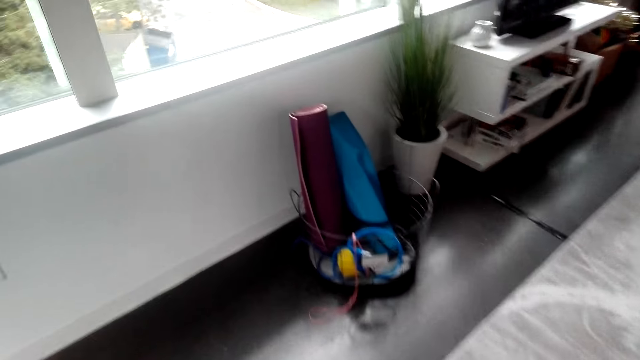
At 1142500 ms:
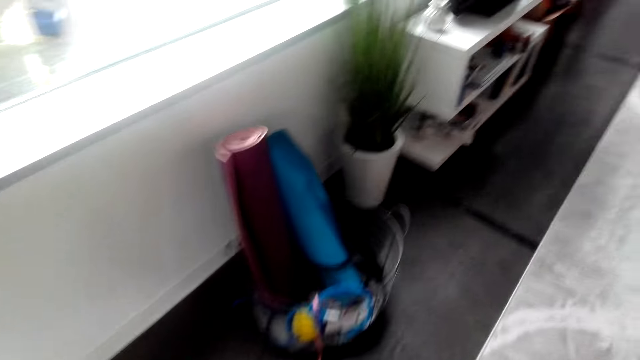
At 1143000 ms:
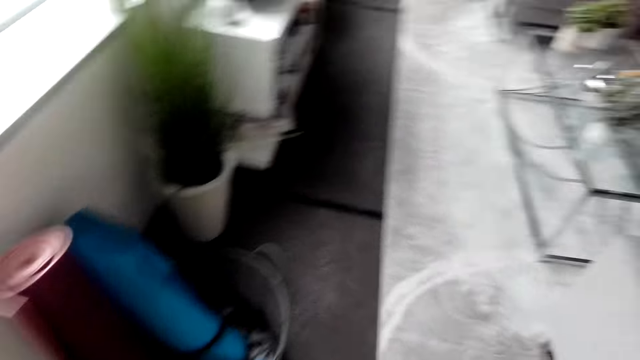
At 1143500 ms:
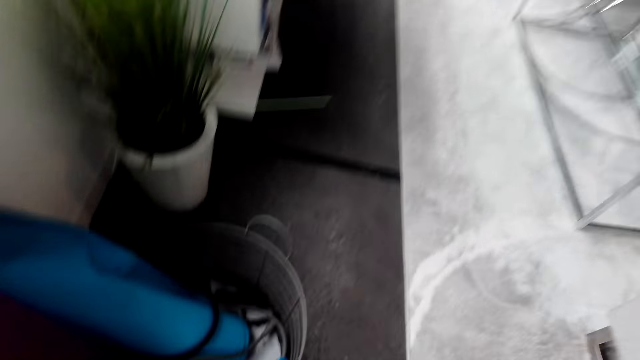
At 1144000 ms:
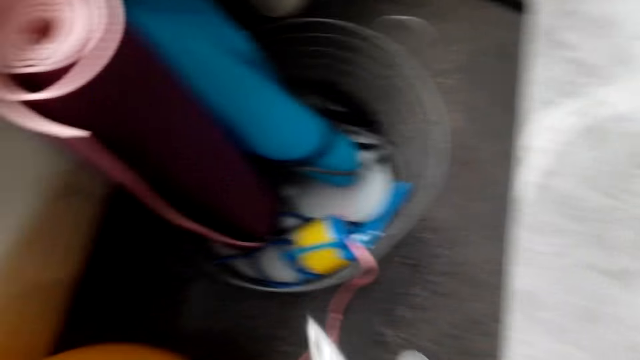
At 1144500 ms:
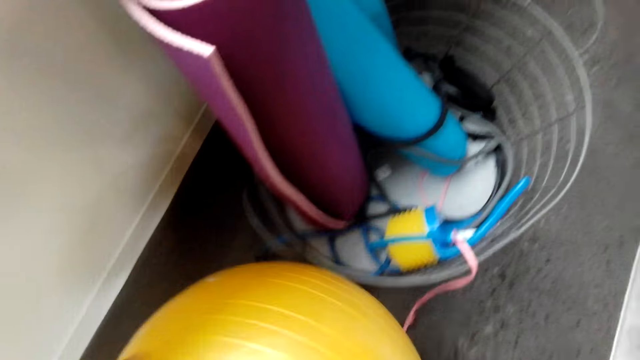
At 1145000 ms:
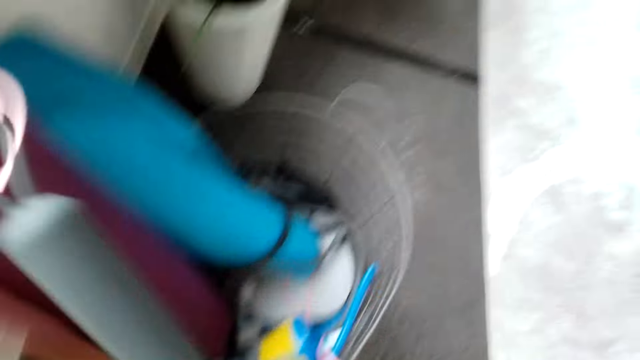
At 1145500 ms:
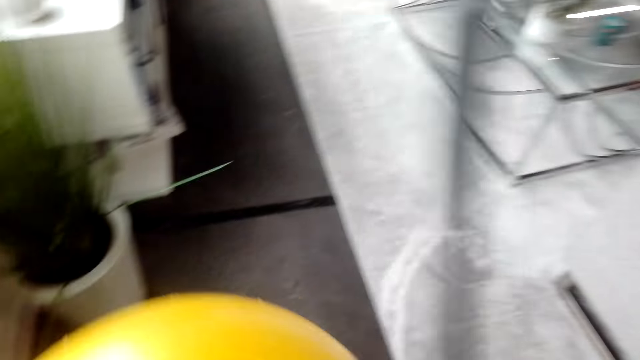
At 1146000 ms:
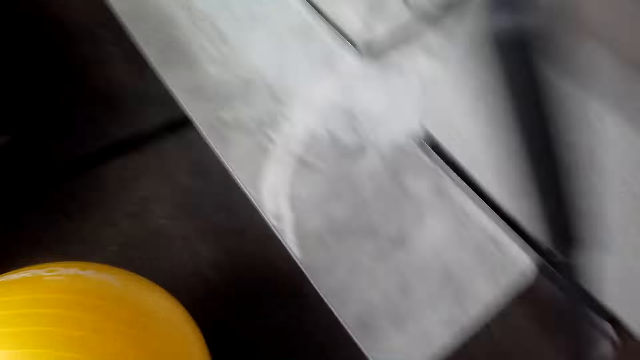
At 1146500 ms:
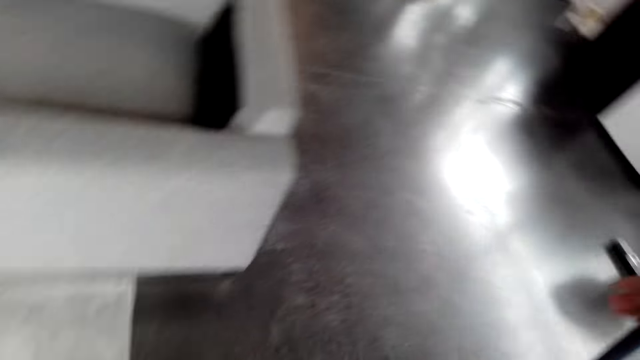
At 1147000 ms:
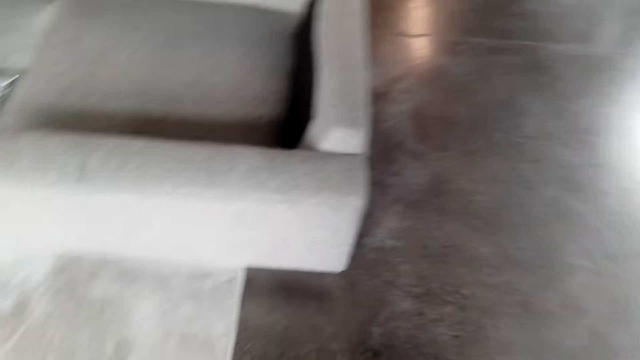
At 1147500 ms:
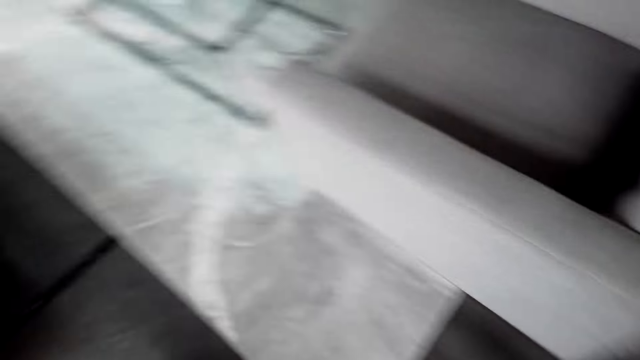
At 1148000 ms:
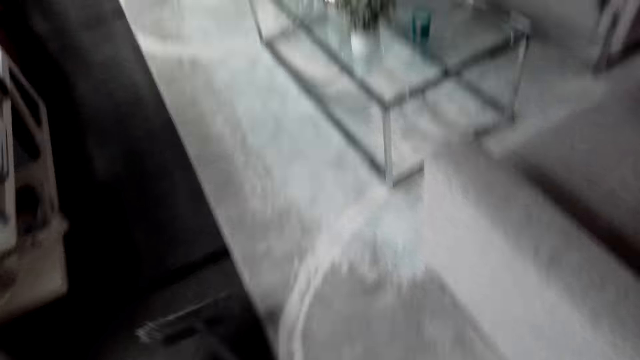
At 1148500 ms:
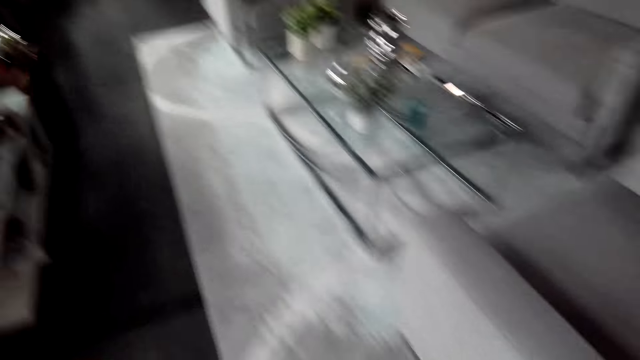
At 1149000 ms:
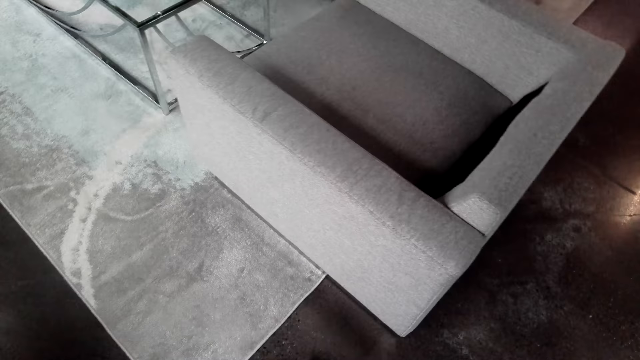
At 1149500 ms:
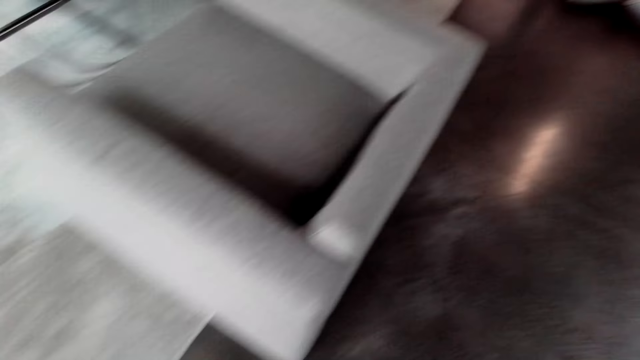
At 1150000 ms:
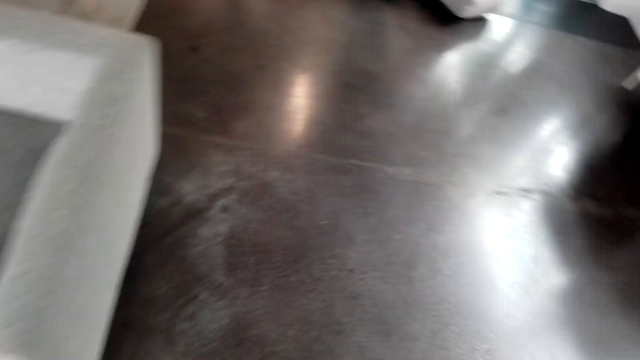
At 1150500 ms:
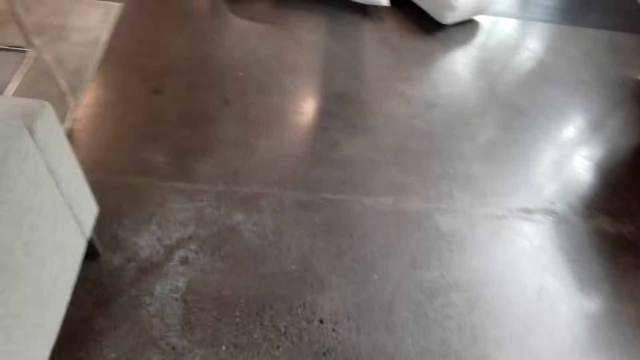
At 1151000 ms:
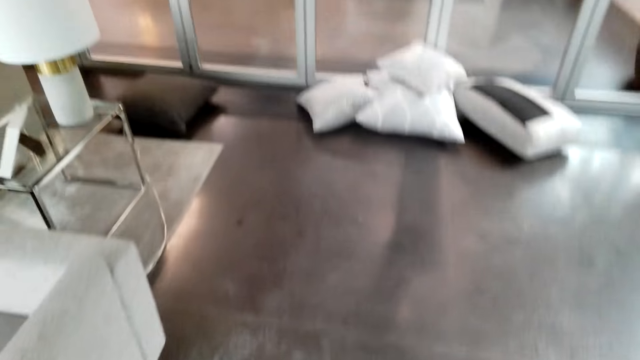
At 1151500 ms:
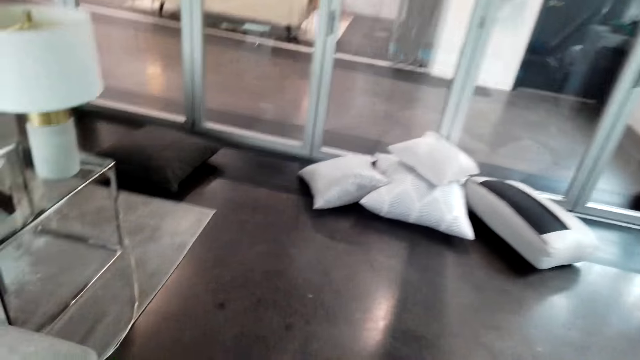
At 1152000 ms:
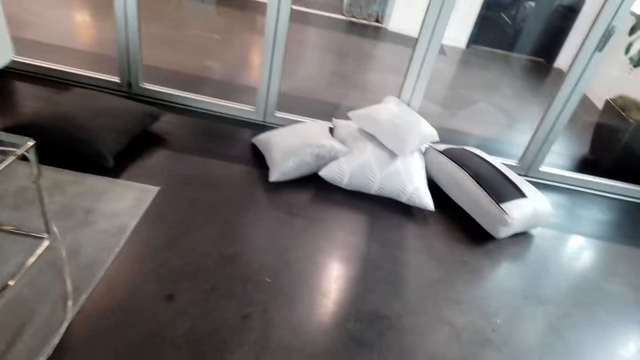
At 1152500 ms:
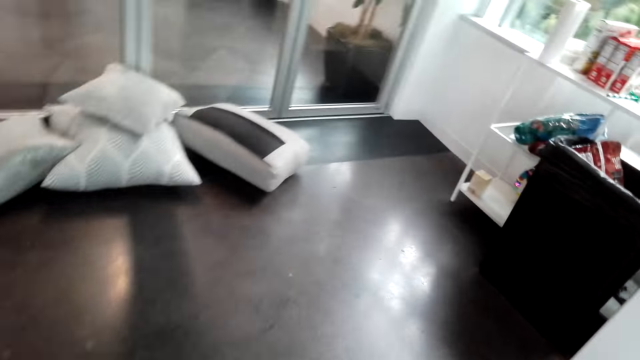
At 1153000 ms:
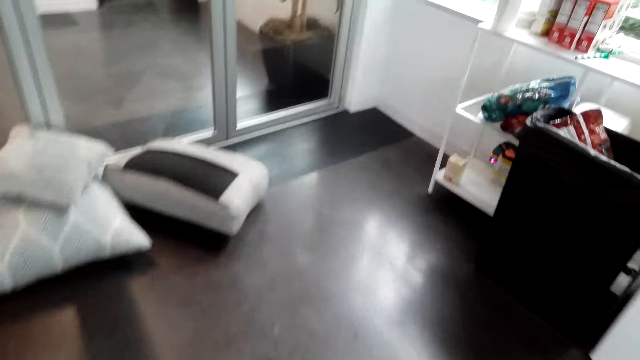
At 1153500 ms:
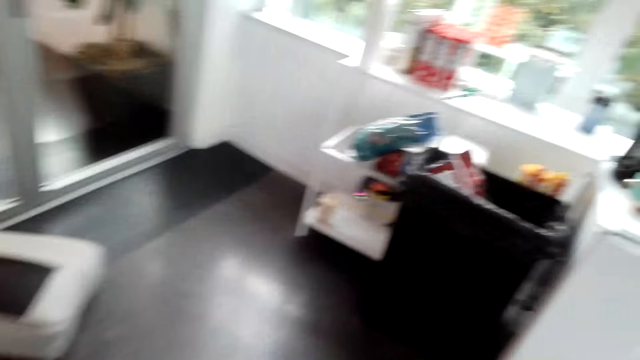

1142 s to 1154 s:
The camera wearer sweeps the floor.

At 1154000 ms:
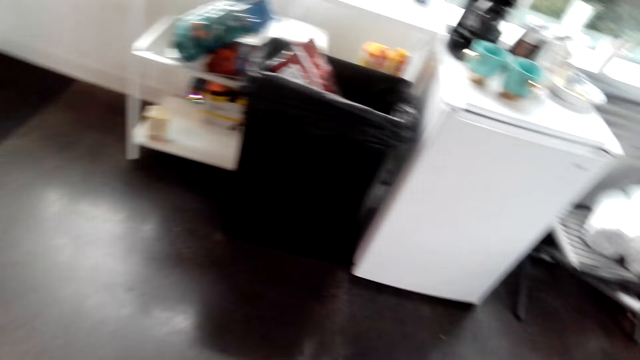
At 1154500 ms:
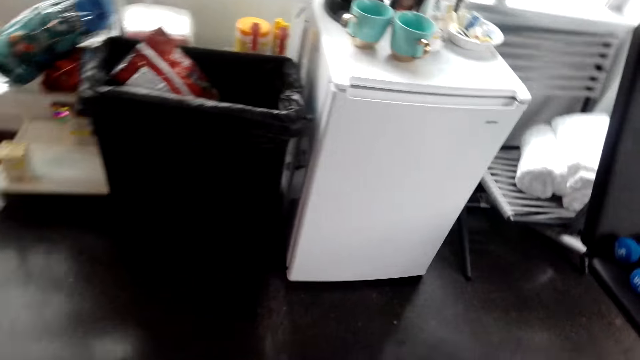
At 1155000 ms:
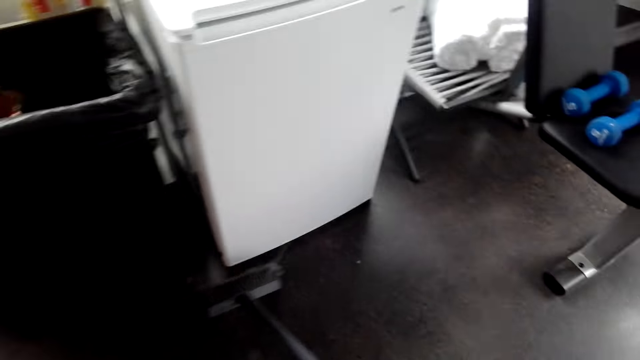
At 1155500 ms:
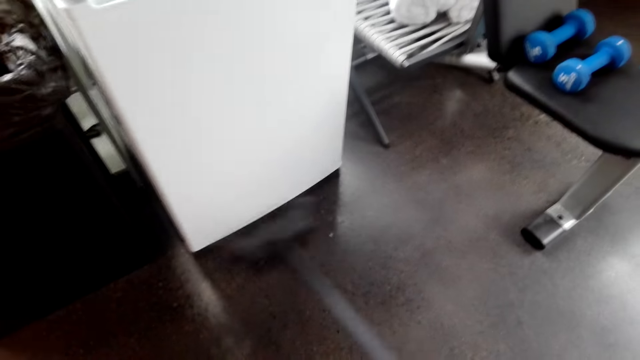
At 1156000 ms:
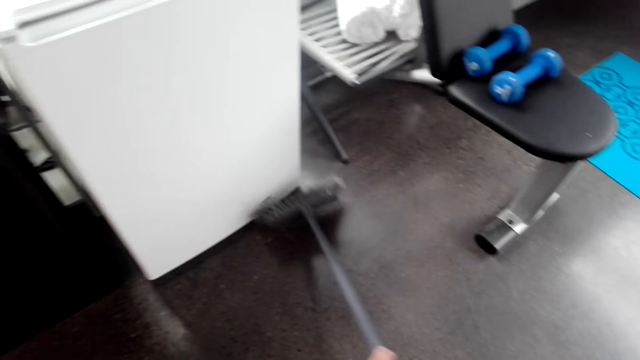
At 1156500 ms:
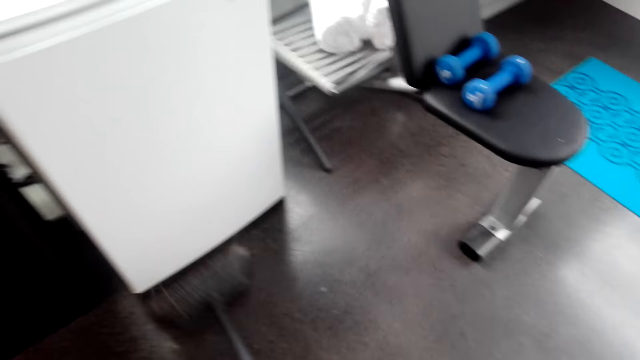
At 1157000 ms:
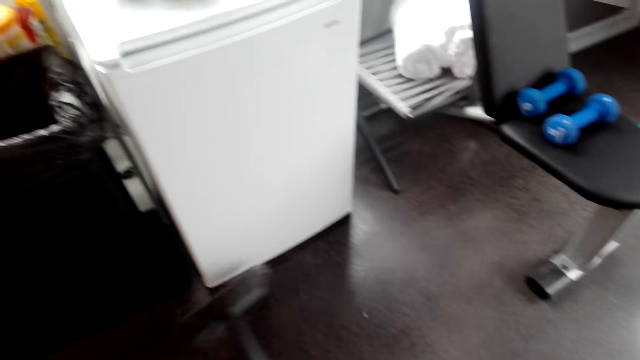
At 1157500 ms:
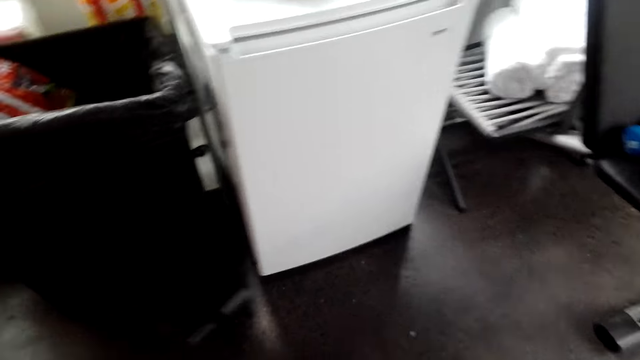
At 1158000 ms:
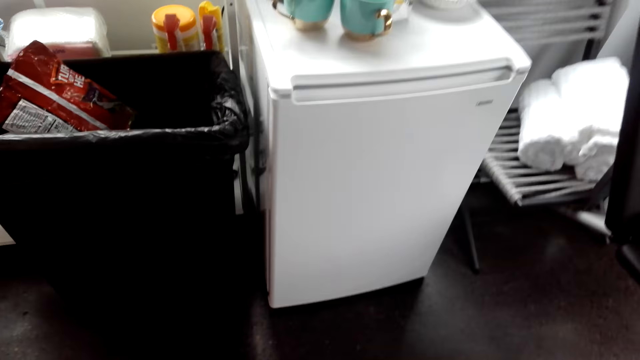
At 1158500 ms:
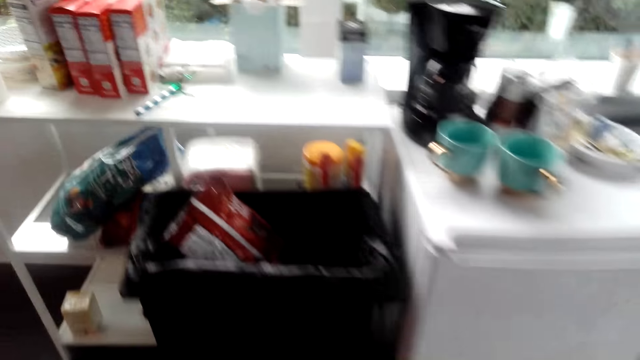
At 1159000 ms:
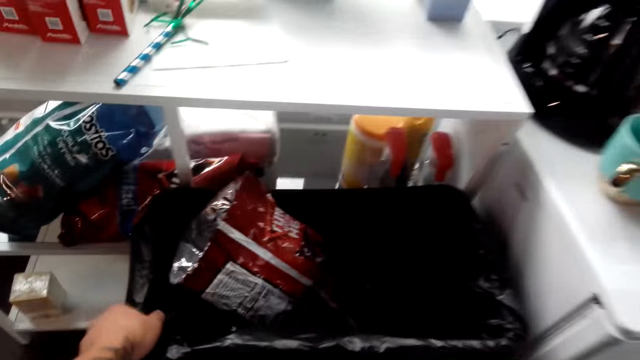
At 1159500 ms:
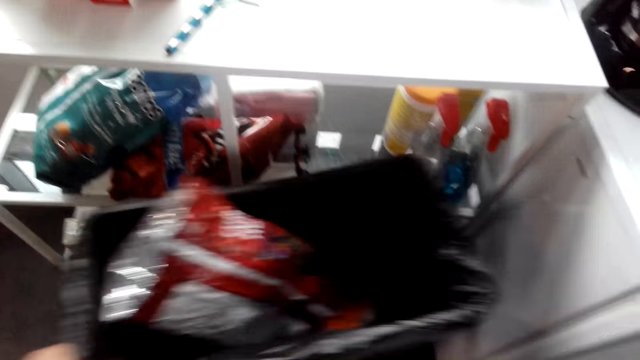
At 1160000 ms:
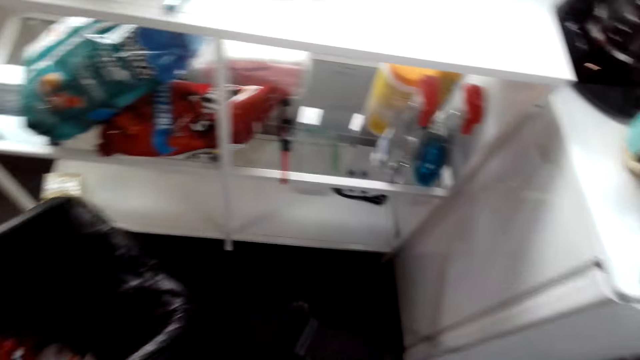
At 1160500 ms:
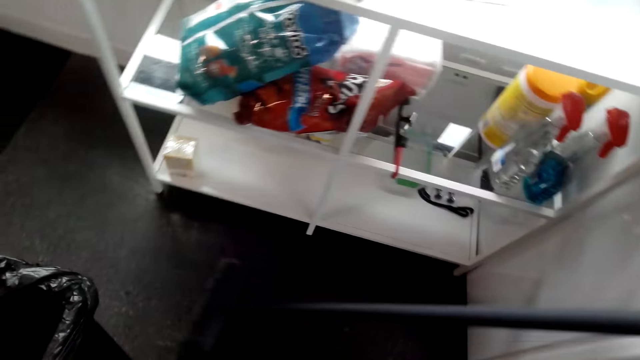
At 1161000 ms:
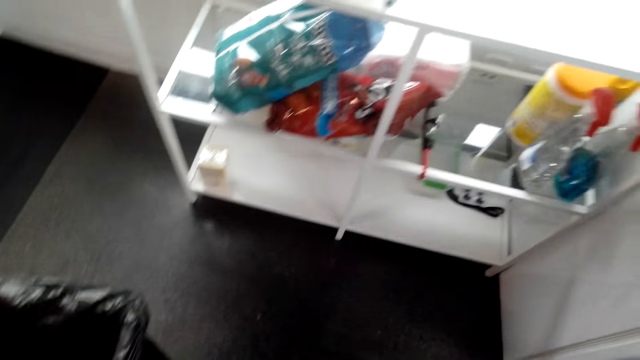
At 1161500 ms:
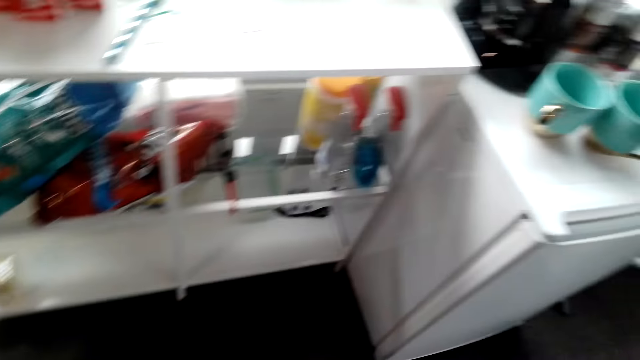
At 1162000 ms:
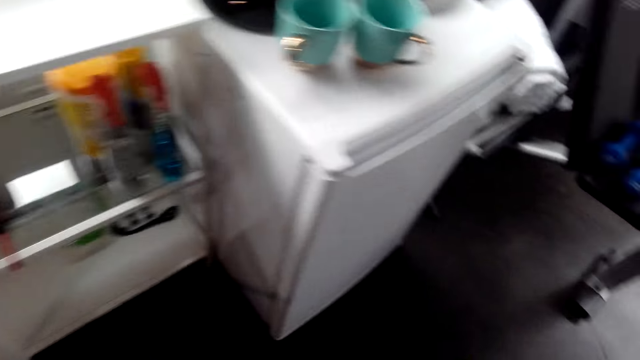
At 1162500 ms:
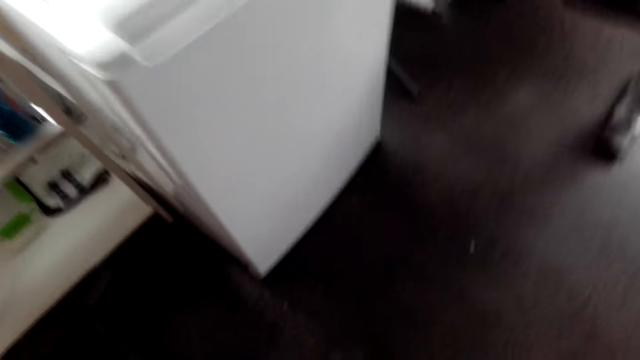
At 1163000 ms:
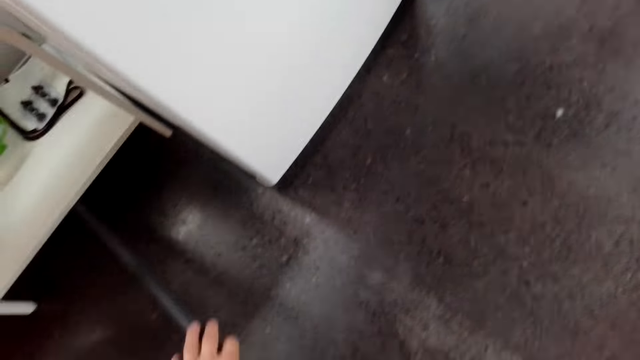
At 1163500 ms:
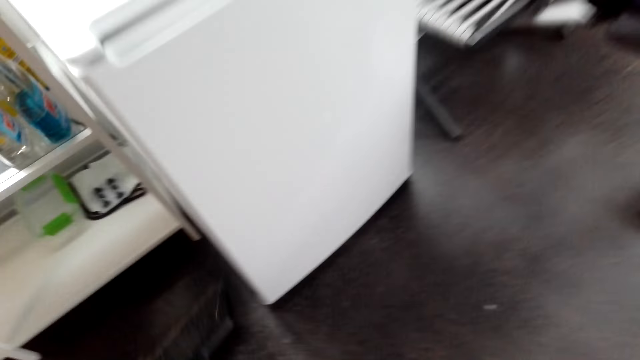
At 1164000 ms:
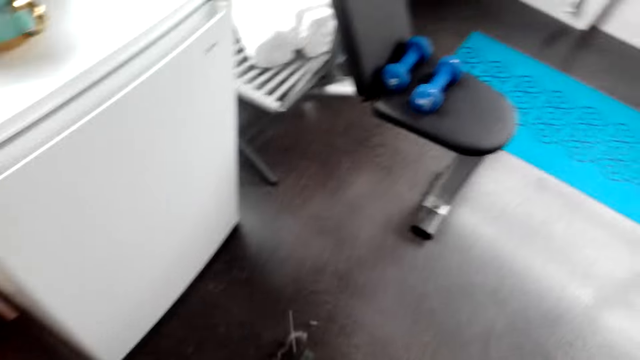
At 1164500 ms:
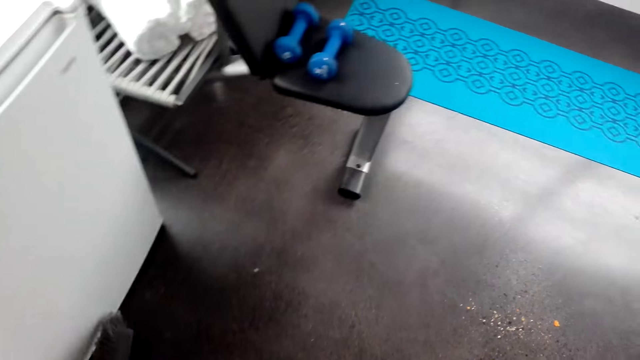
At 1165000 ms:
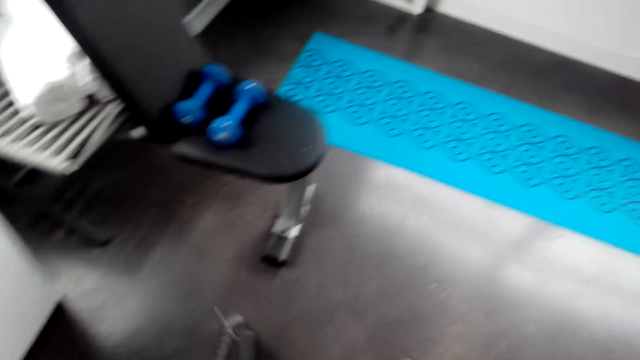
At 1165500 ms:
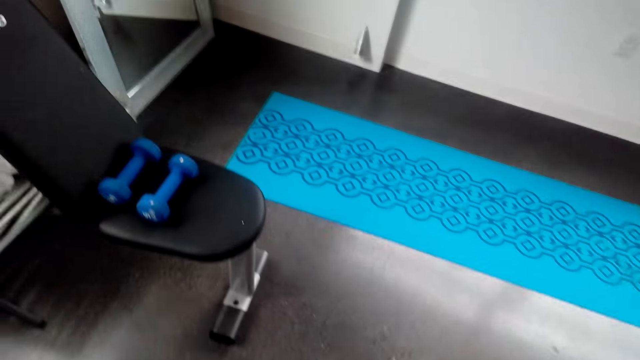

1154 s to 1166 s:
The camera wearer moves a bin. They sweep the floor.
